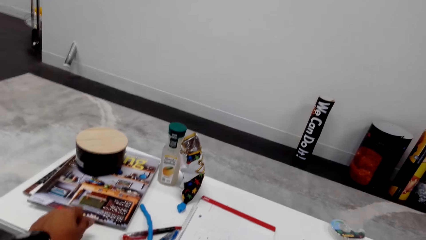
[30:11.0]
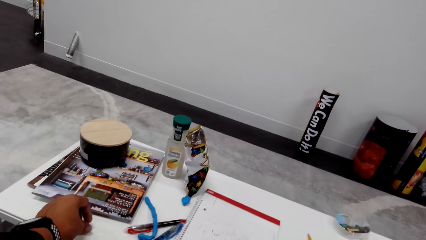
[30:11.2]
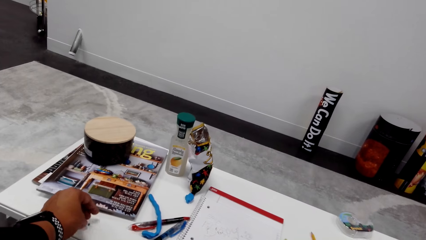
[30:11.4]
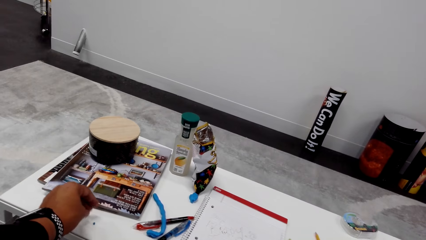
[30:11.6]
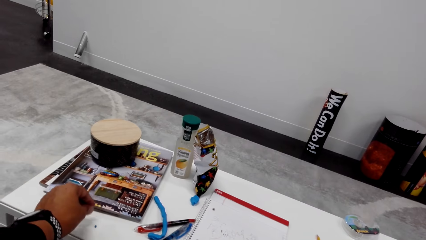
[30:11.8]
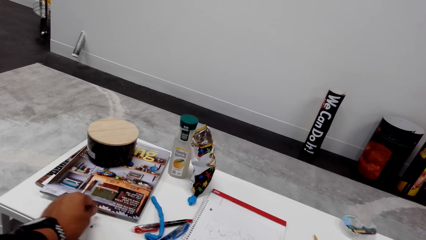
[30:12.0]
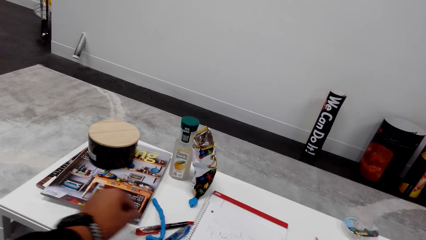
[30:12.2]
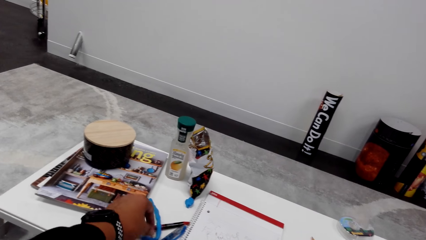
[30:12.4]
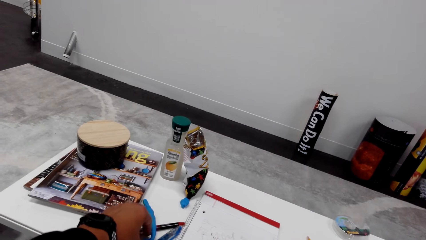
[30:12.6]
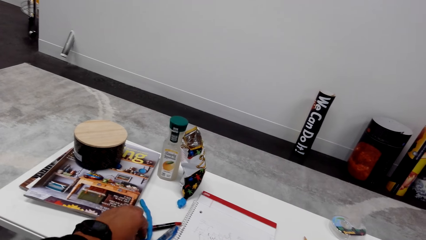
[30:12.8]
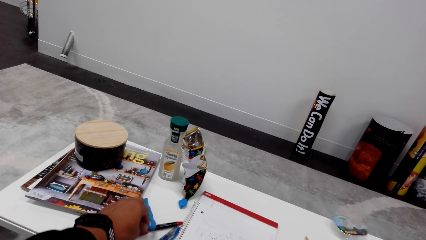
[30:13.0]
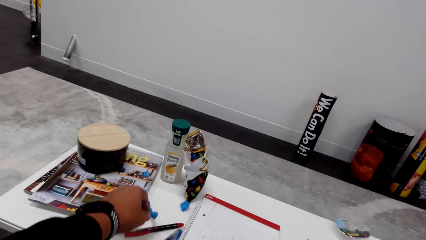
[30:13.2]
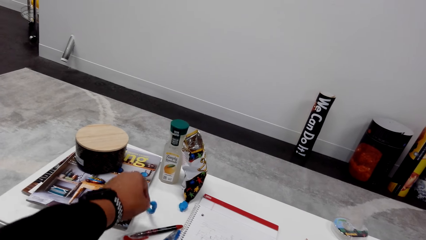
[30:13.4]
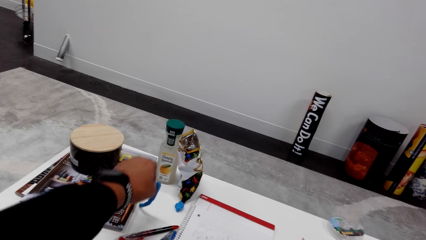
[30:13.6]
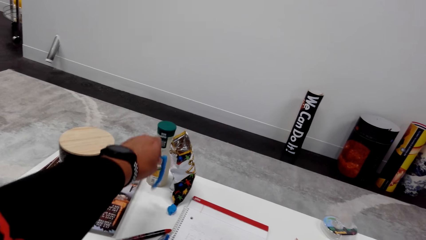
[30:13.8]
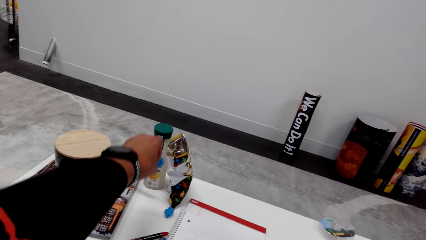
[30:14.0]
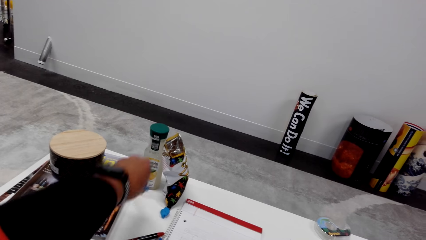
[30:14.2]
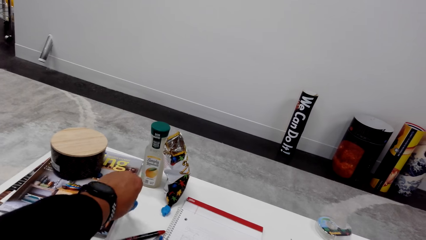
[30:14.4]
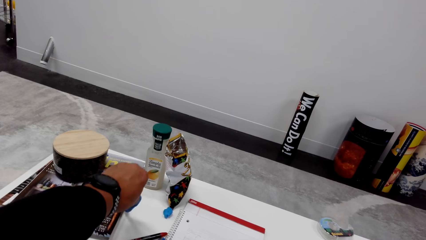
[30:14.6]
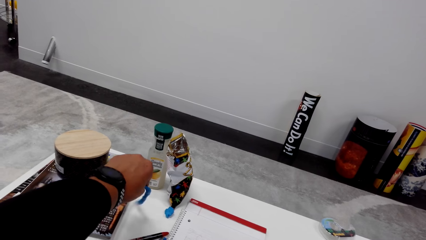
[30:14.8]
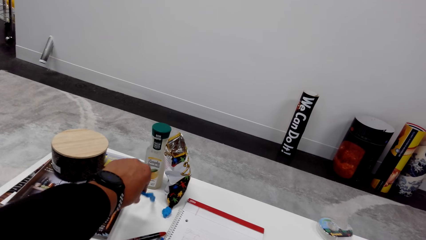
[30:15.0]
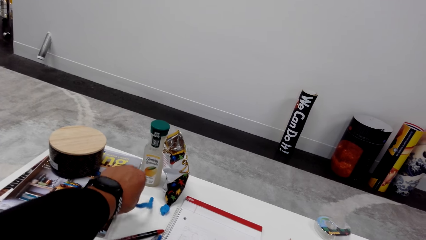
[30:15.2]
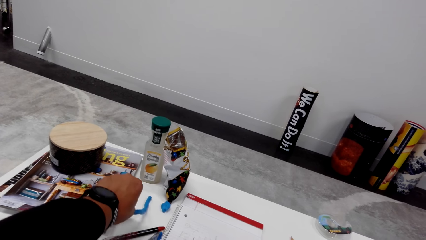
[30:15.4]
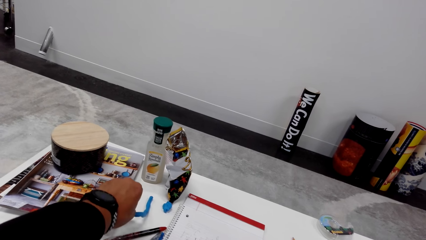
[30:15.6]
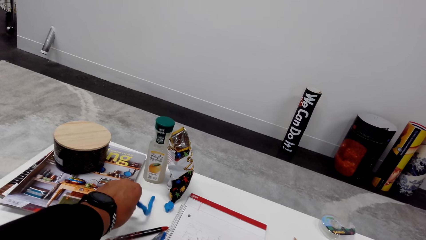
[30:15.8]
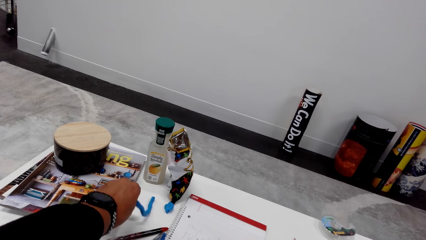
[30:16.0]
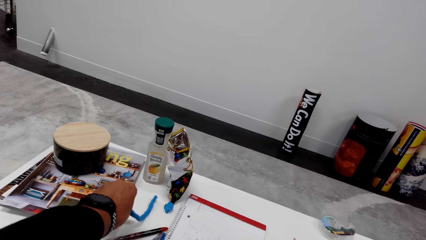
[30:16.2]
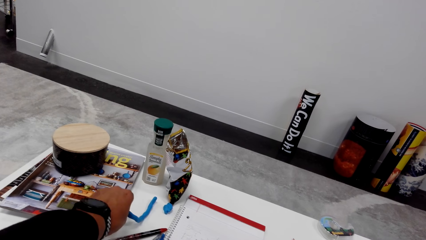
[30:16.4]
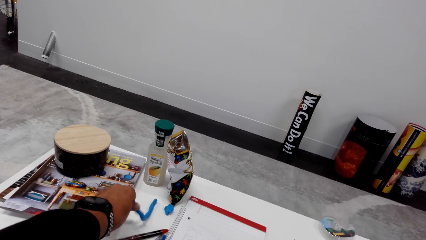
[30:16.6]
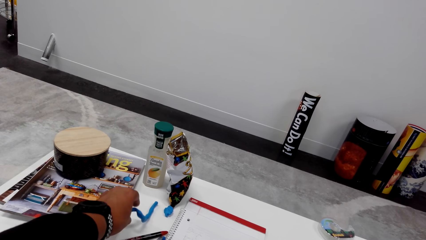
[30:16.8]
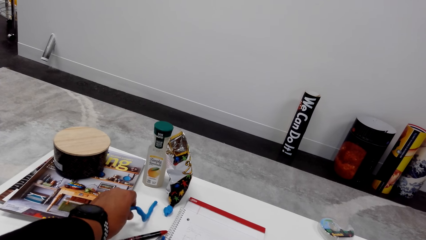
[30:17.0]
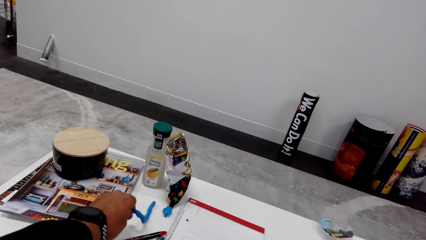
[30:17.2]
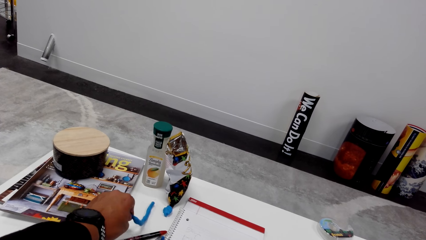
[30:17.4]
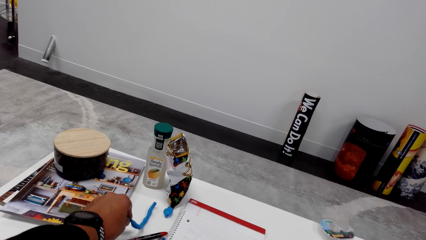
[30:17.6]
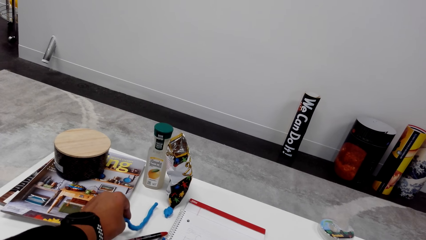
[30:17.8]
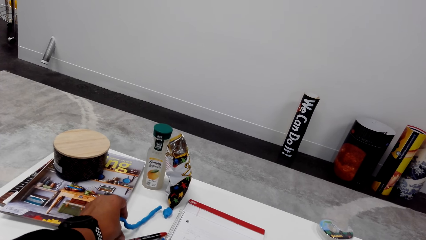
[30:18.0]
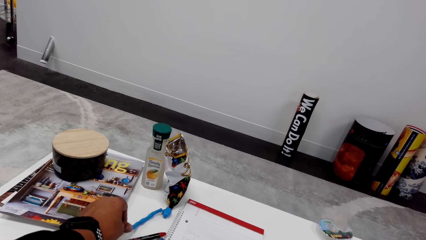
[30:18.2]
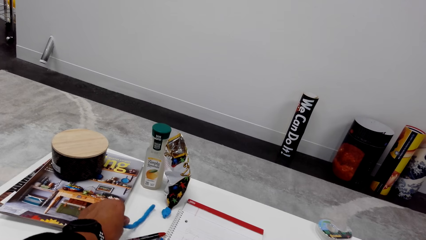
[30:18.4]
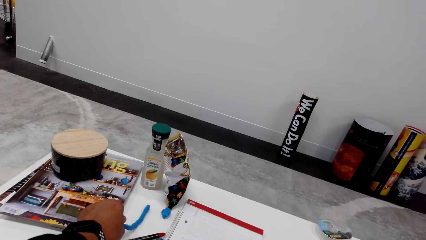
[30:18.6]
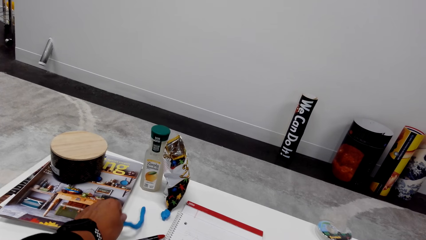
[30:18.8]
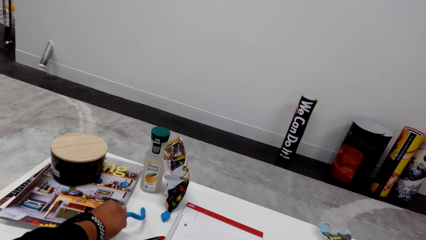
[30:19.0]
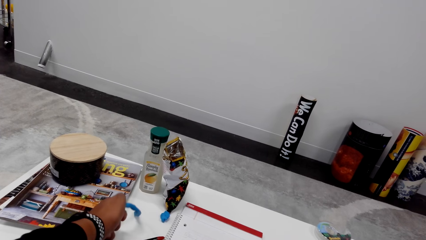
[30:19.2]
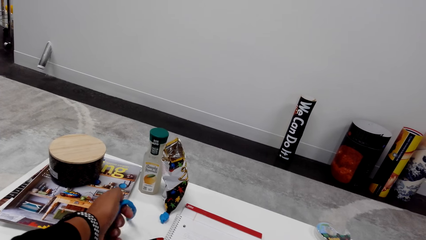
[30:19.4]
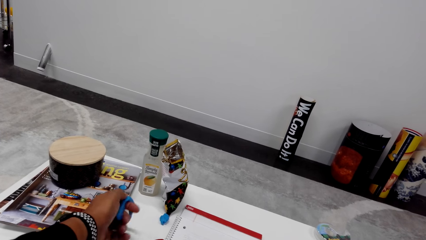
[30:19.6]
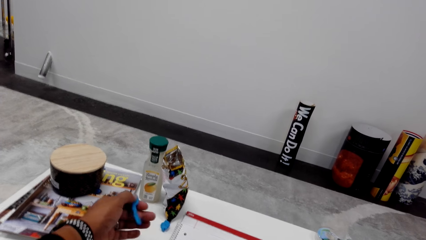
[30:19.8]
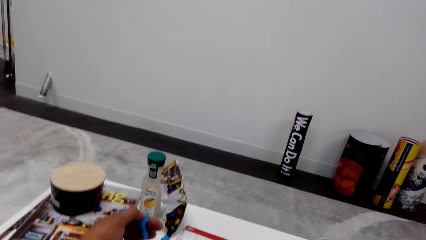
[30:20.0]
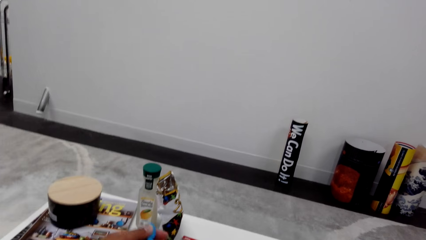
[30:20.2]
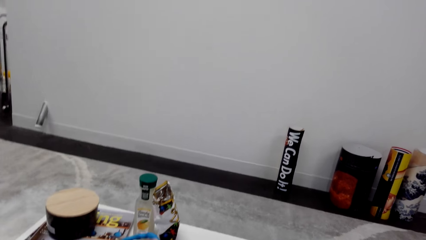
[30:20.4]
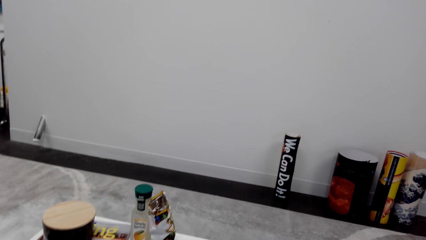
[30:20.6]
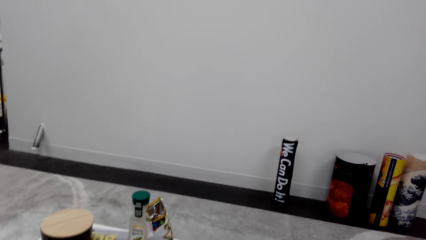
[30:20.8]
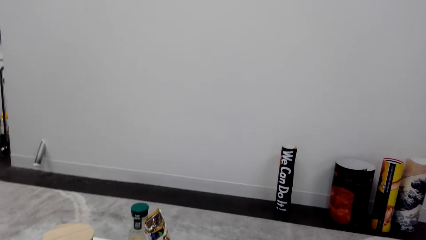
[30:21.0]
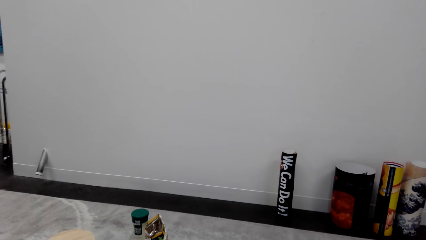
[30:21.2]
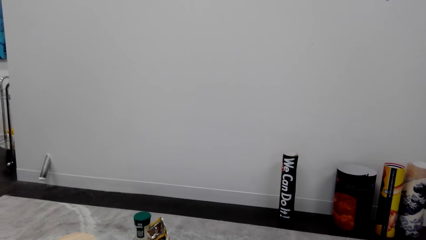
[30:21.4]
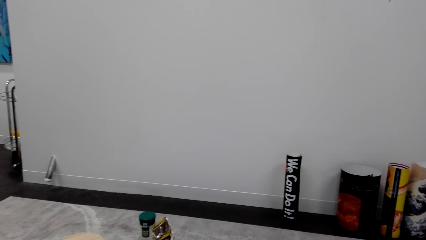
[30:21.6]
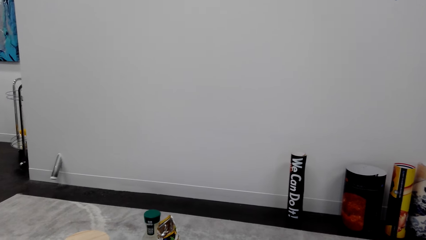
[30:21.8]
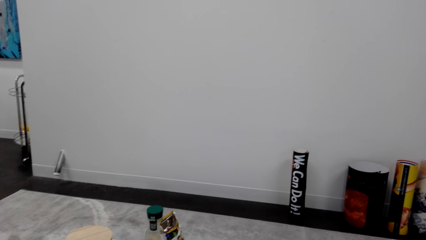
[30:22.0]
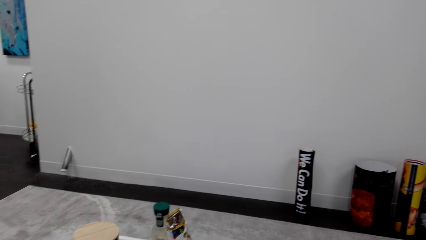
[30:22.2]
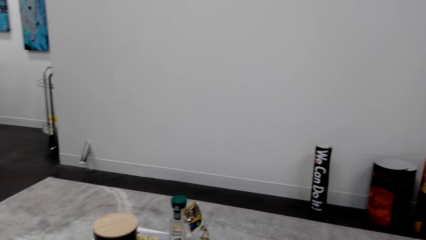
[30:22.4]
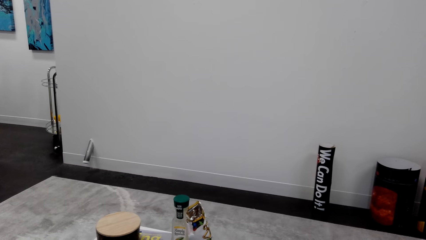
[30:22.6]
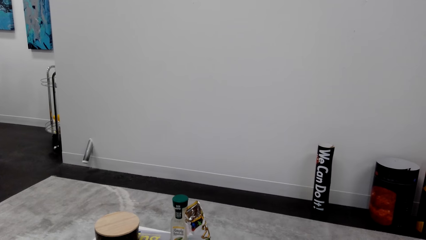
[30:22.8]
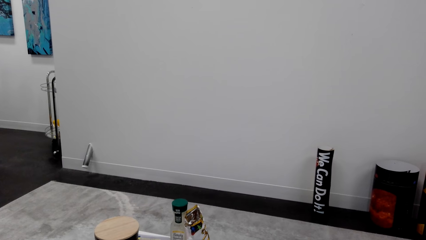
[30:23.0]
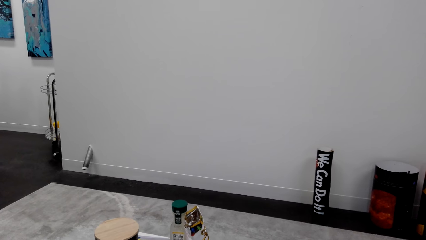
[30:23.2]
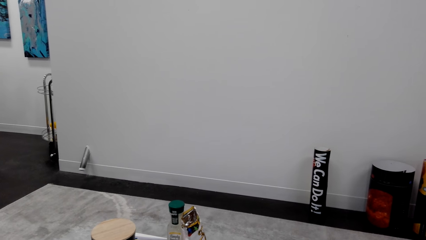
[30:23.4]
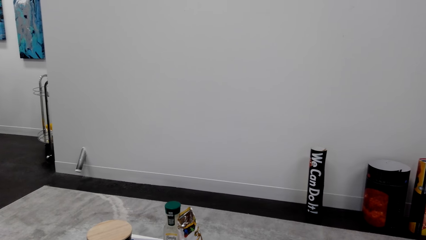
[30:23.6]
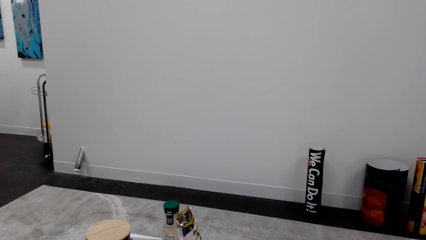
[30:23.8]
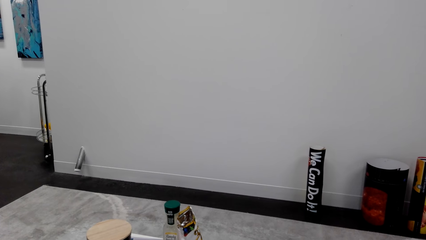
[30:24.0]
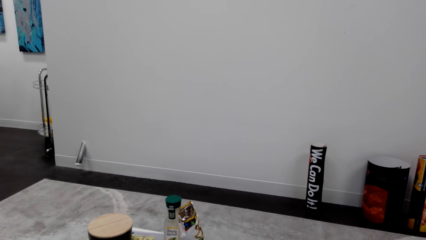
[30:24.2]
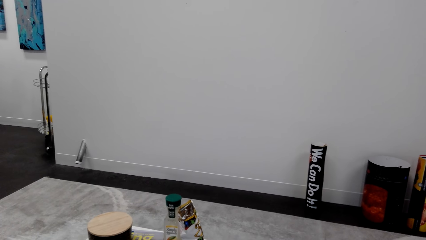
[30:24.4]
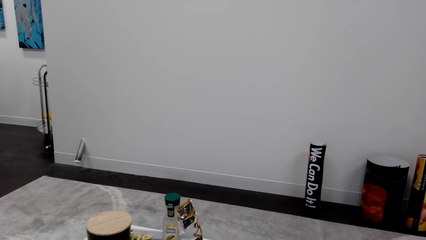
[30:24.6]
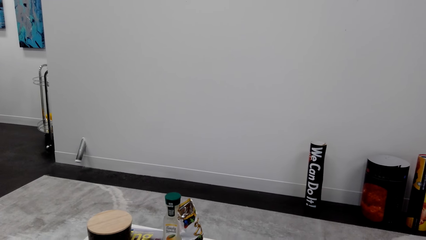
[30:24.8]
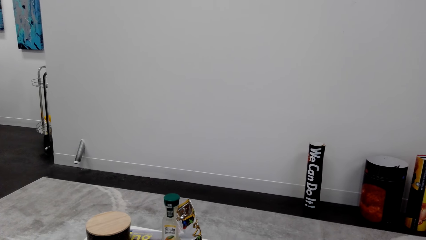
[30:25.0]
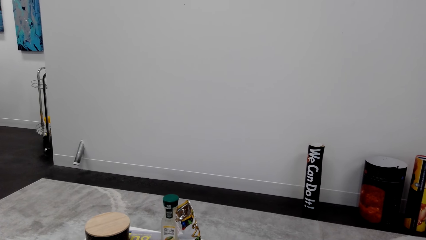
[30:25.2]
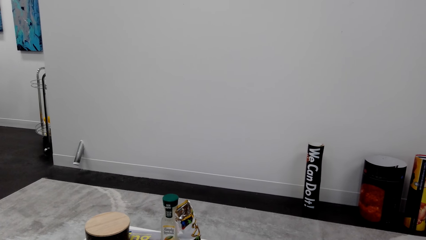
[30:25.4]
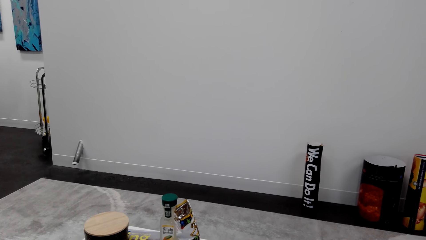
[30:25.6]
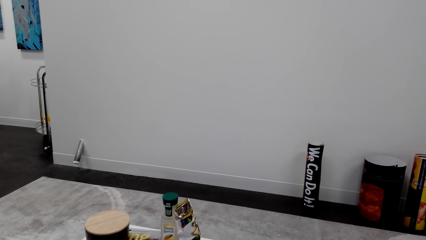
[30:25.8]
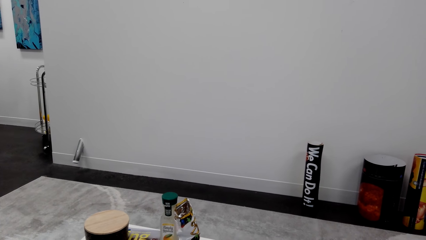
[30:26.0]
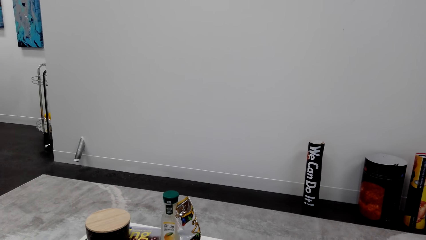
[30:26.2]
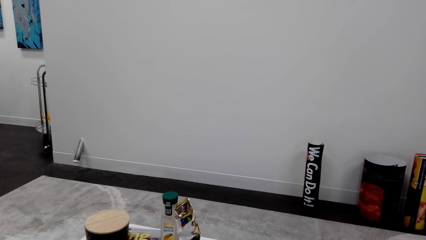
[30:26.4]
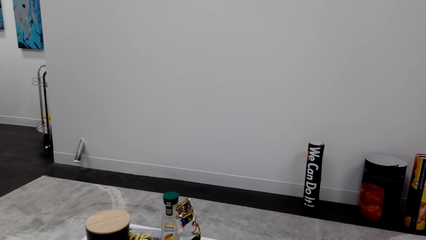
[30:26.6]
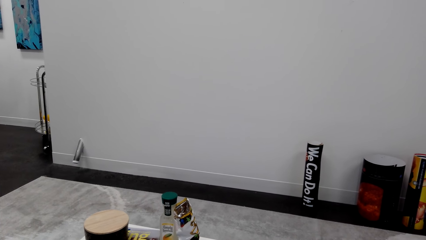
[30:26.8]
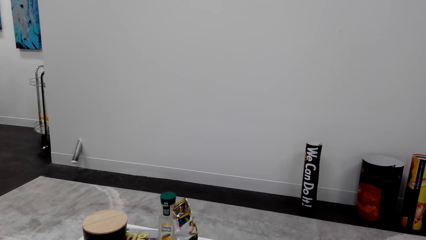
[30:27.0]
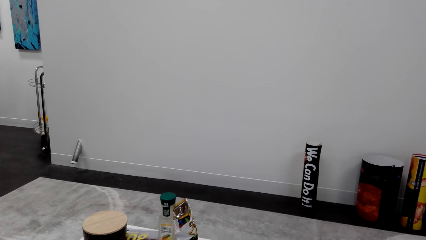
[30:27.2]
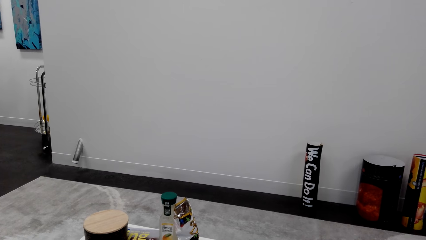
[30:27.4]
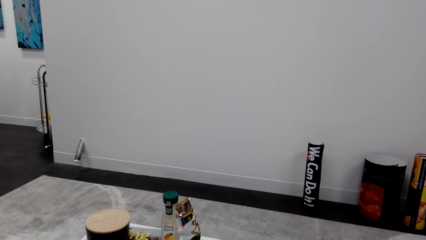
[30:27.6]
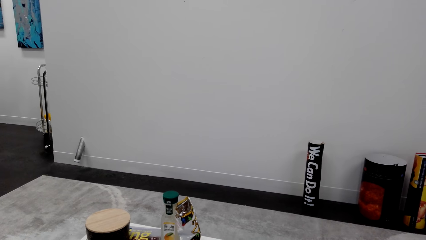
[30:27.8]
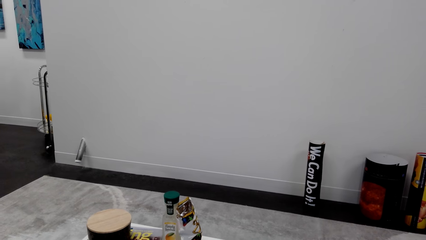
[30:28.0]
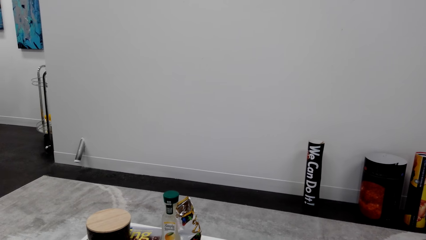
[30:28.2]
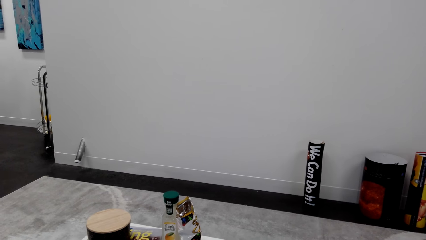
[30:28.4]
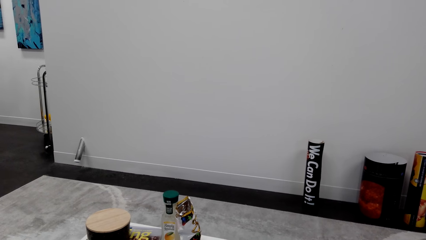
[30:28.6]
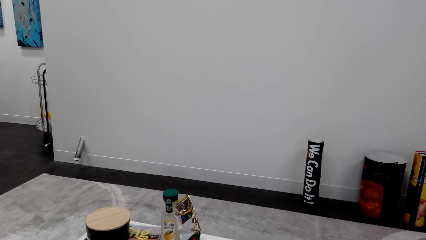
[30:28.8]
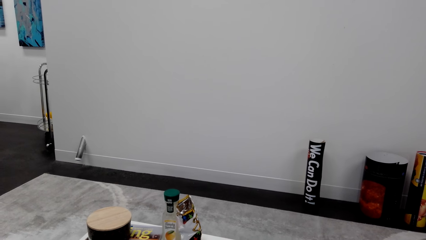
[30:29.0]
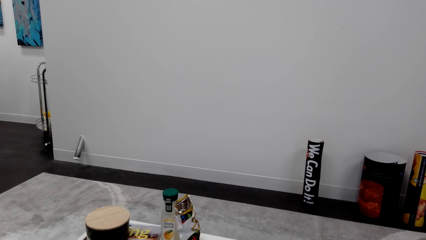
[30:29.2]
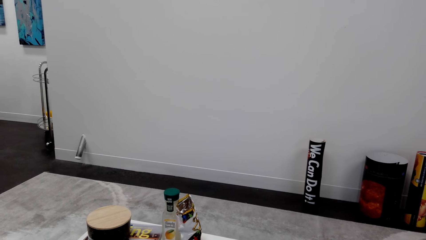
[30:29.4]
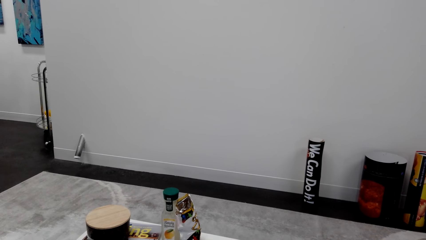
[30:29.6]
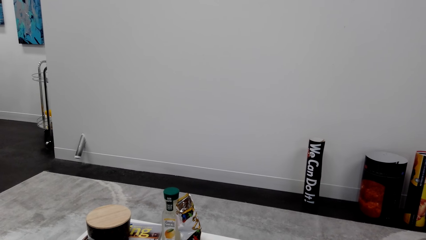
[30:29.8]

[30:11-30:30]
The camera wearer places a small piece of playdough on the table. They play with poster putty. They move the playdough on the table and lift up the playdough.
